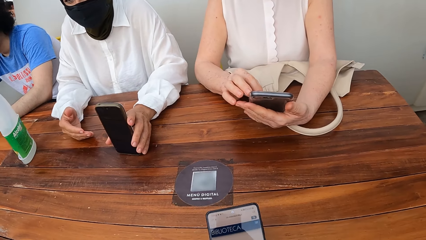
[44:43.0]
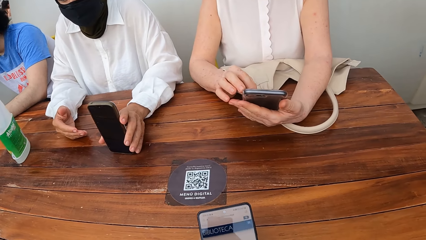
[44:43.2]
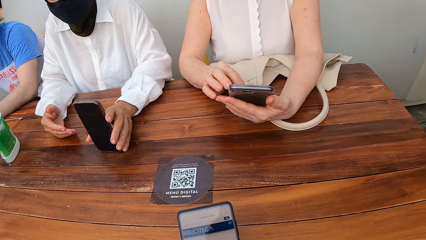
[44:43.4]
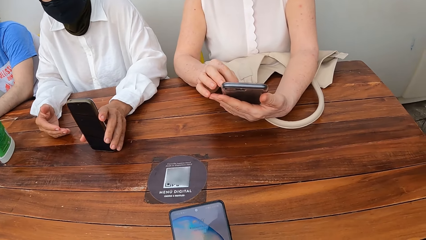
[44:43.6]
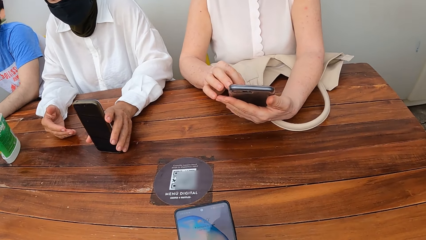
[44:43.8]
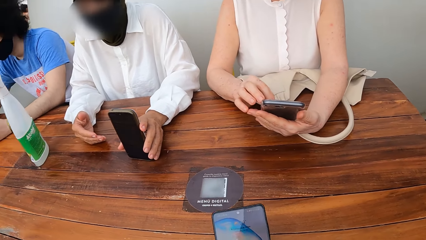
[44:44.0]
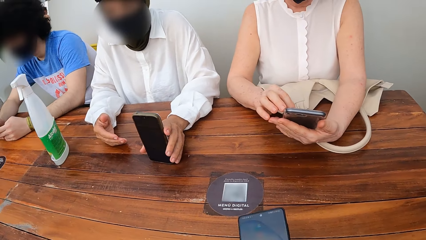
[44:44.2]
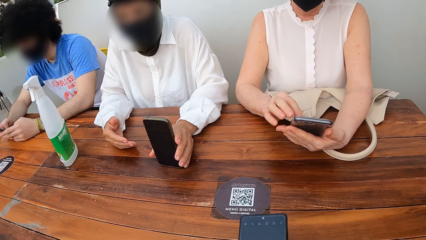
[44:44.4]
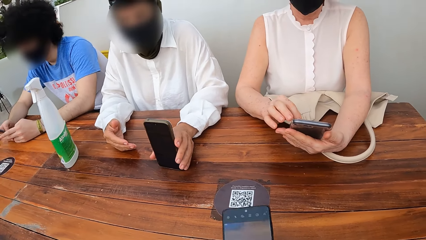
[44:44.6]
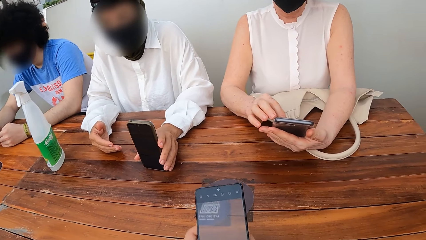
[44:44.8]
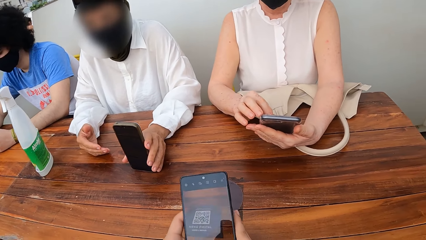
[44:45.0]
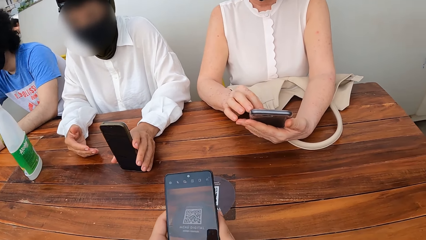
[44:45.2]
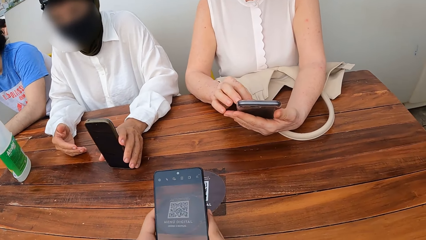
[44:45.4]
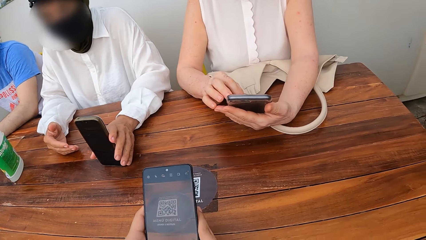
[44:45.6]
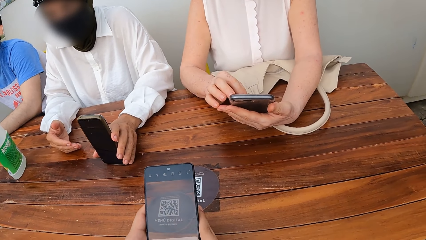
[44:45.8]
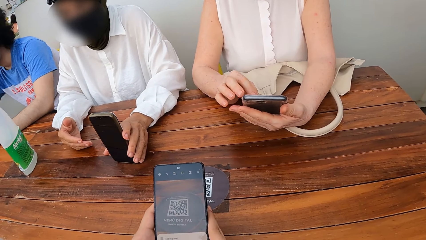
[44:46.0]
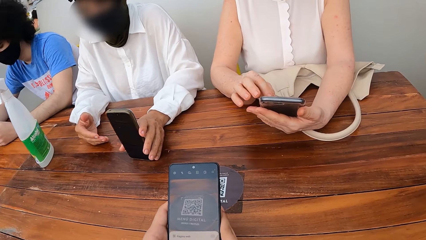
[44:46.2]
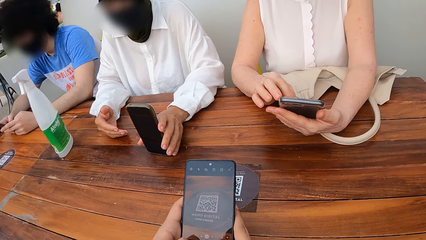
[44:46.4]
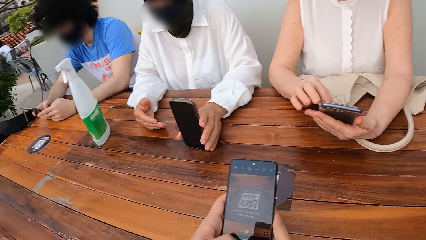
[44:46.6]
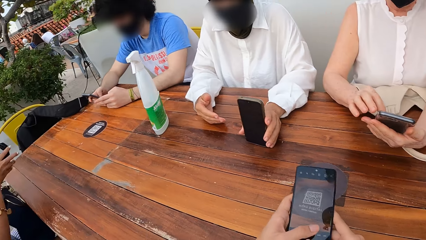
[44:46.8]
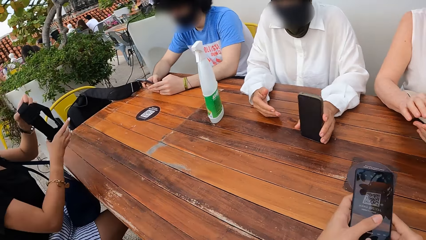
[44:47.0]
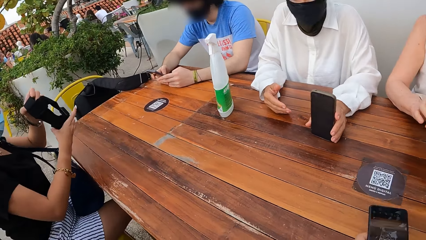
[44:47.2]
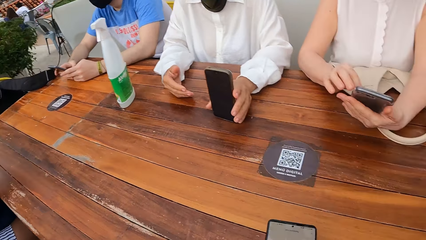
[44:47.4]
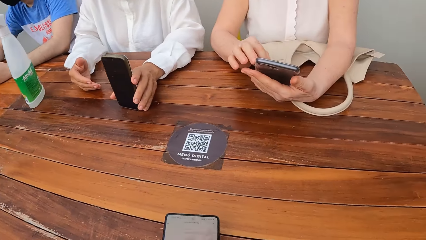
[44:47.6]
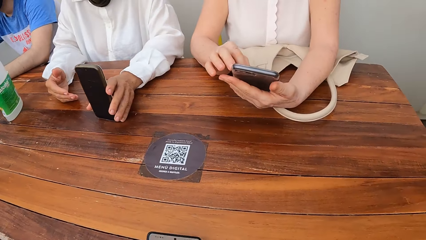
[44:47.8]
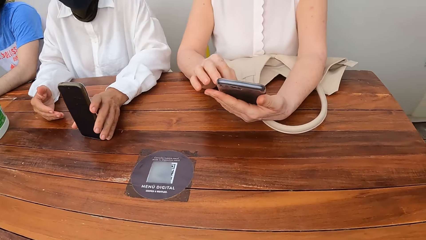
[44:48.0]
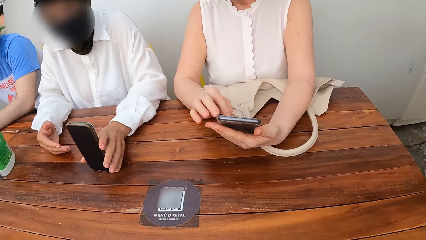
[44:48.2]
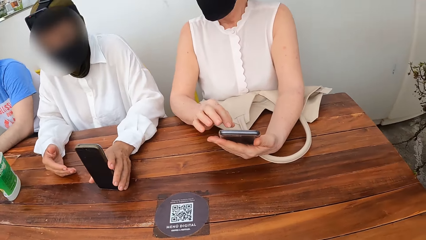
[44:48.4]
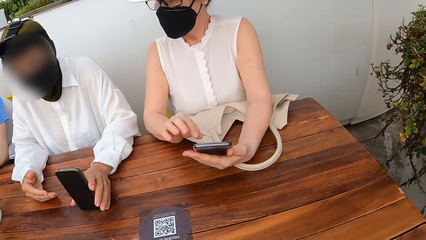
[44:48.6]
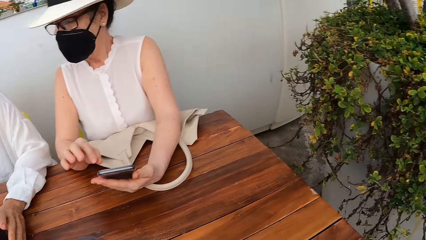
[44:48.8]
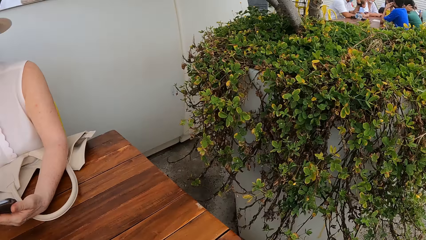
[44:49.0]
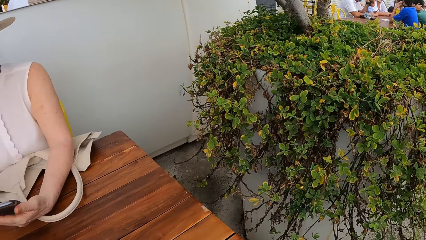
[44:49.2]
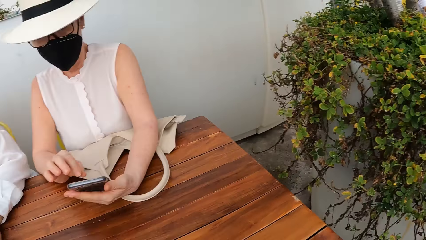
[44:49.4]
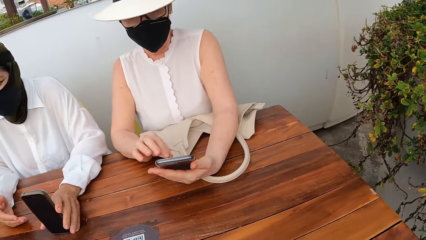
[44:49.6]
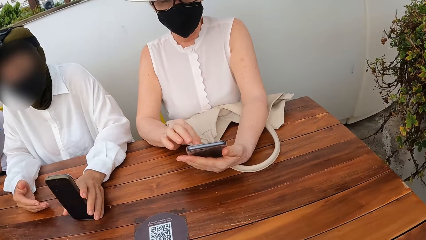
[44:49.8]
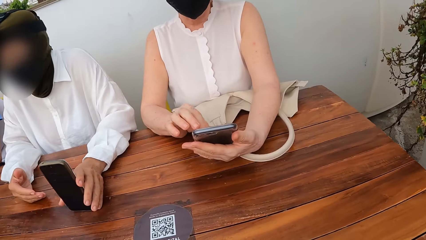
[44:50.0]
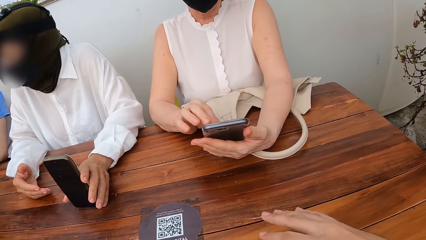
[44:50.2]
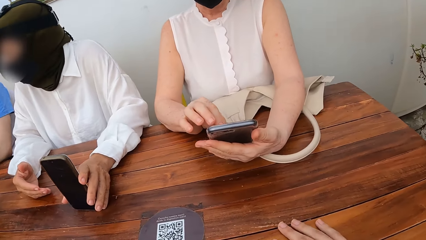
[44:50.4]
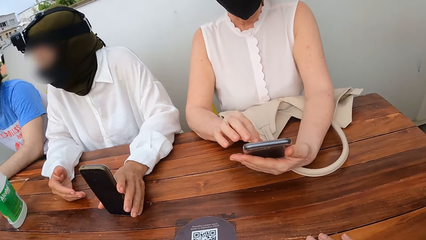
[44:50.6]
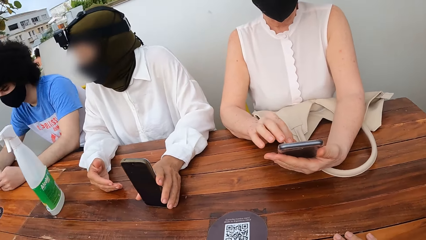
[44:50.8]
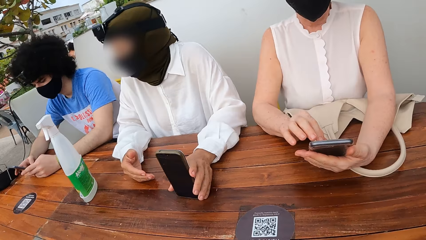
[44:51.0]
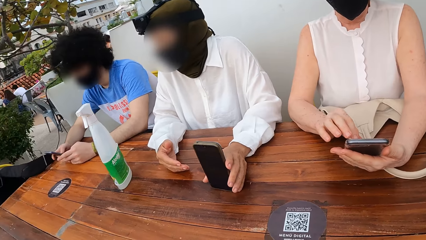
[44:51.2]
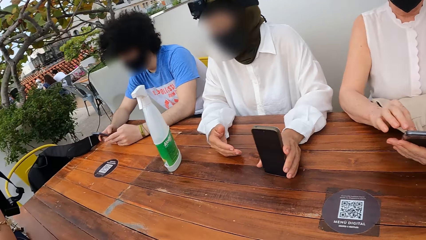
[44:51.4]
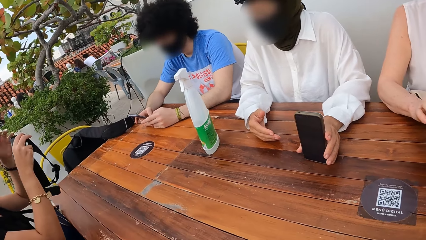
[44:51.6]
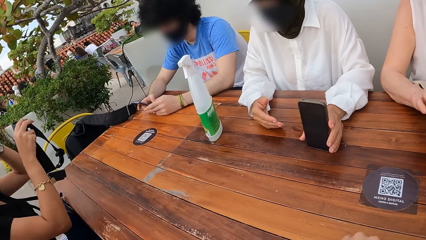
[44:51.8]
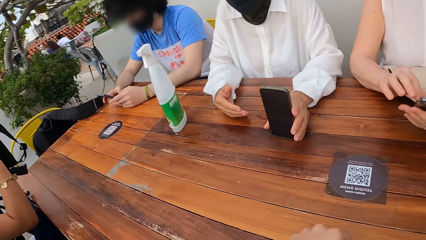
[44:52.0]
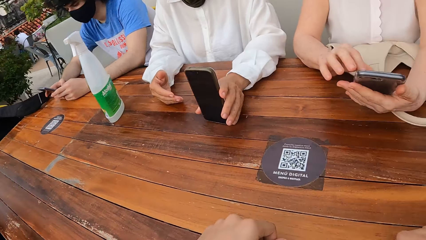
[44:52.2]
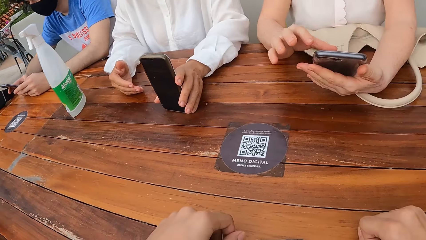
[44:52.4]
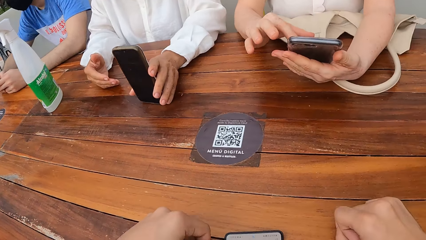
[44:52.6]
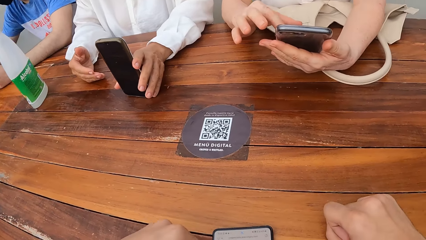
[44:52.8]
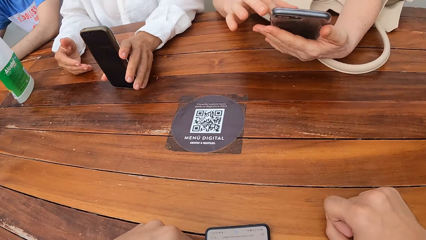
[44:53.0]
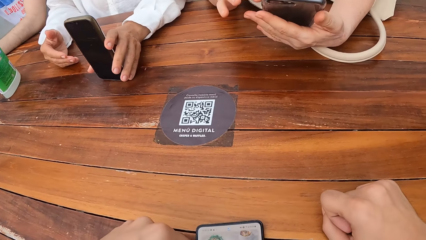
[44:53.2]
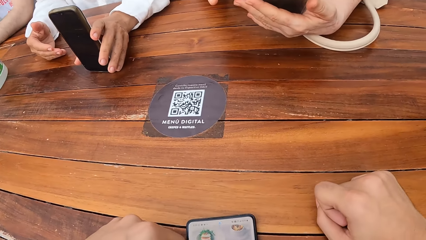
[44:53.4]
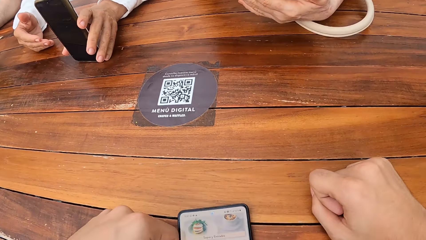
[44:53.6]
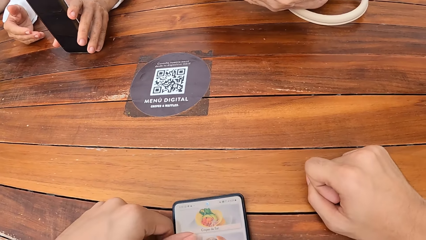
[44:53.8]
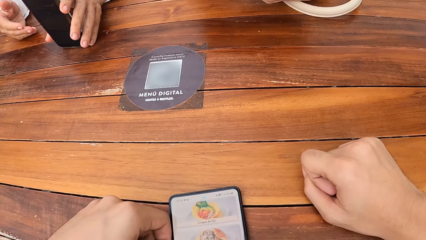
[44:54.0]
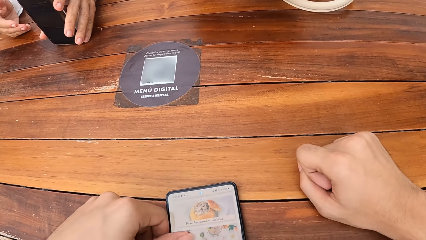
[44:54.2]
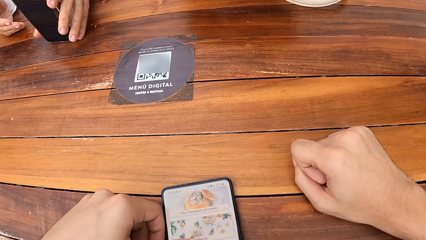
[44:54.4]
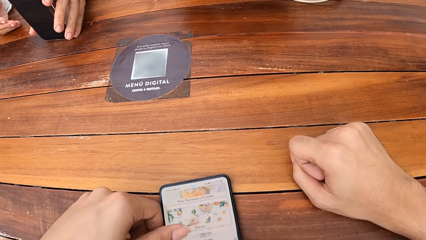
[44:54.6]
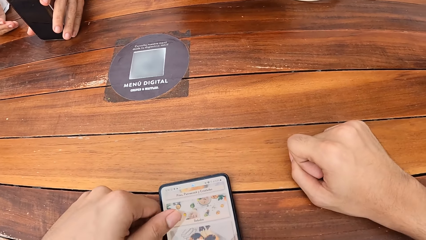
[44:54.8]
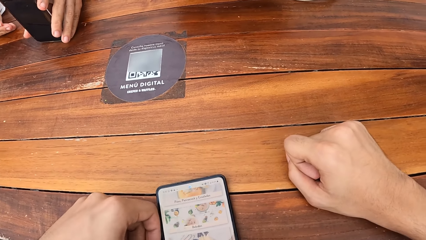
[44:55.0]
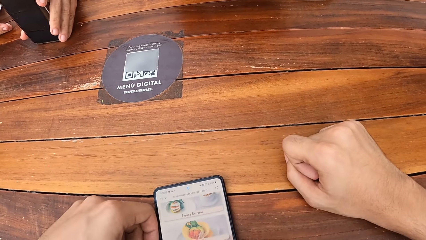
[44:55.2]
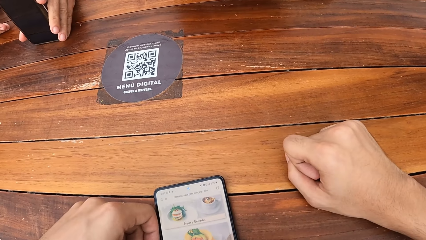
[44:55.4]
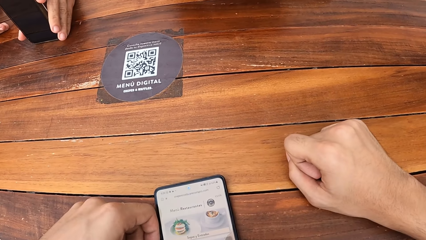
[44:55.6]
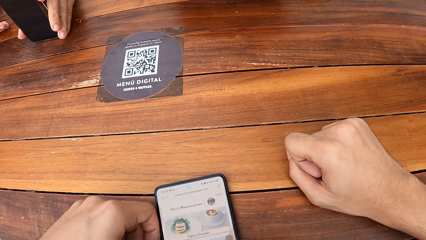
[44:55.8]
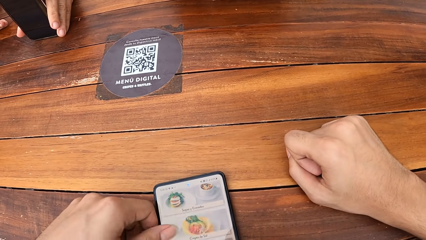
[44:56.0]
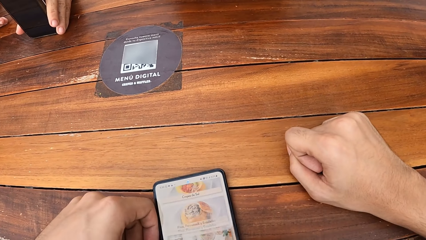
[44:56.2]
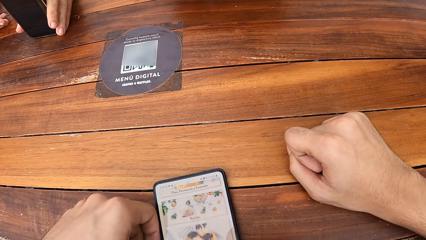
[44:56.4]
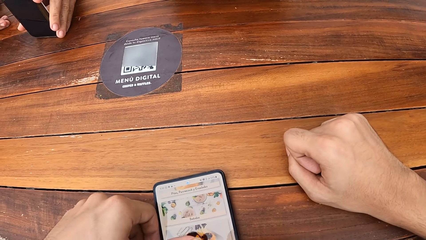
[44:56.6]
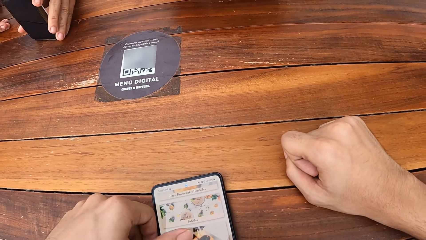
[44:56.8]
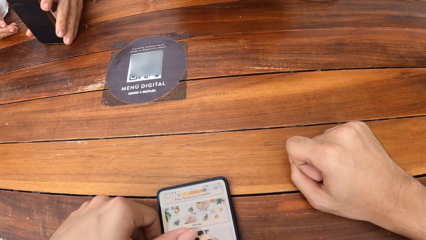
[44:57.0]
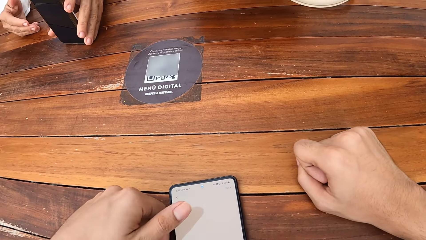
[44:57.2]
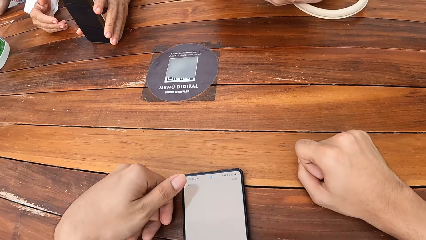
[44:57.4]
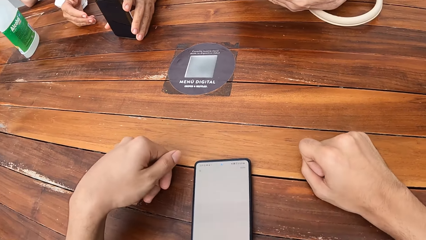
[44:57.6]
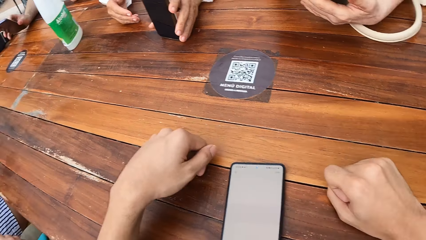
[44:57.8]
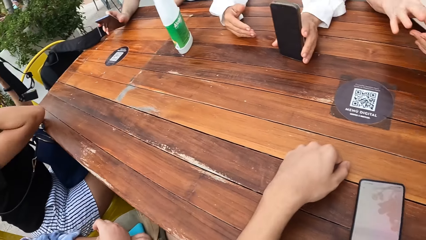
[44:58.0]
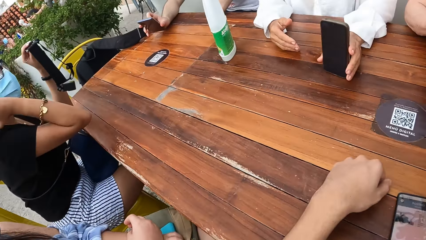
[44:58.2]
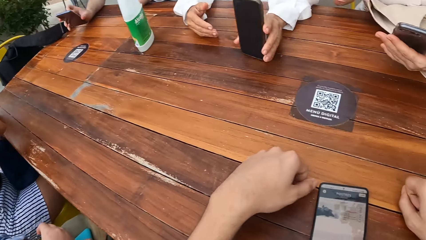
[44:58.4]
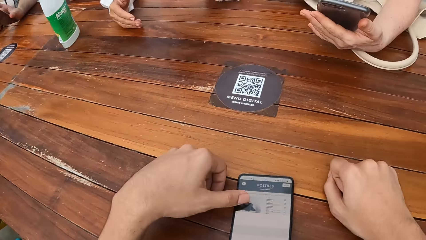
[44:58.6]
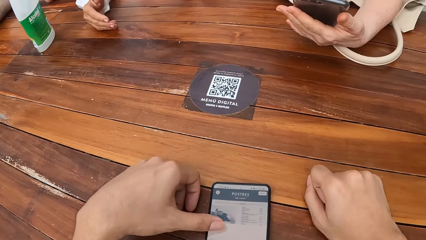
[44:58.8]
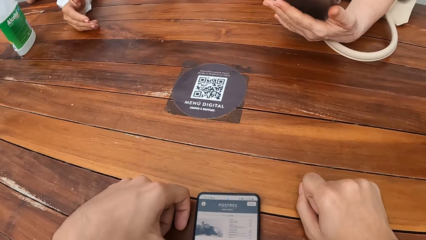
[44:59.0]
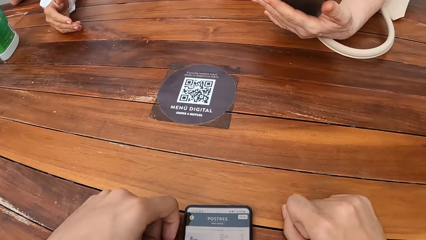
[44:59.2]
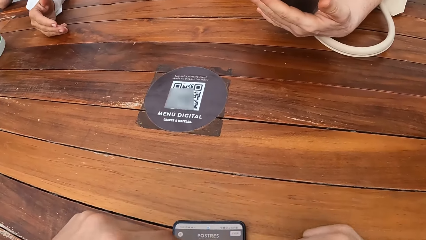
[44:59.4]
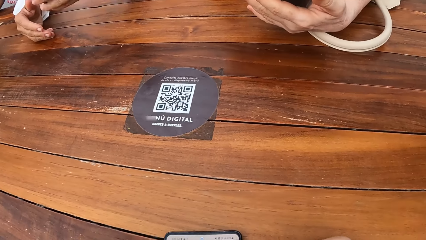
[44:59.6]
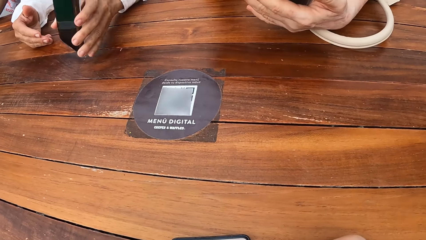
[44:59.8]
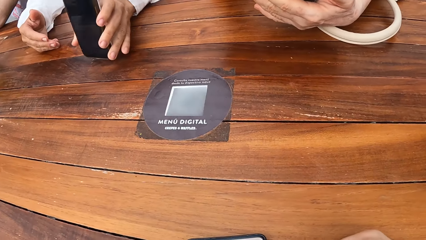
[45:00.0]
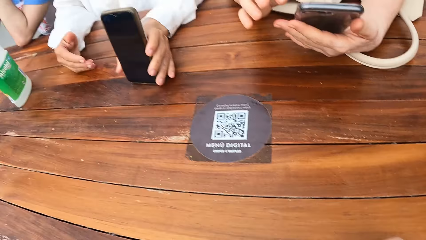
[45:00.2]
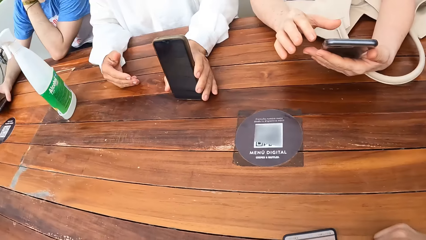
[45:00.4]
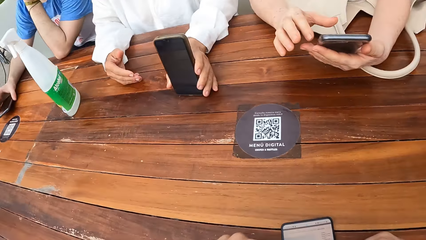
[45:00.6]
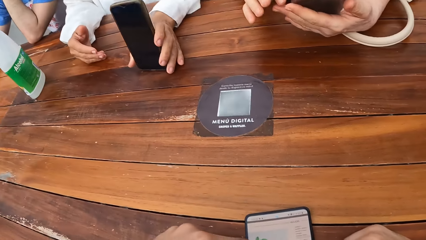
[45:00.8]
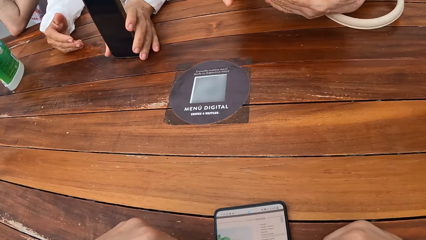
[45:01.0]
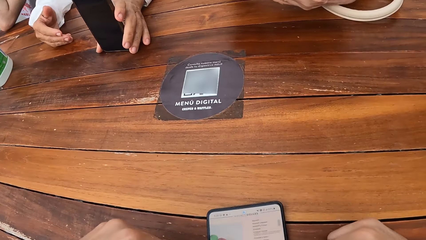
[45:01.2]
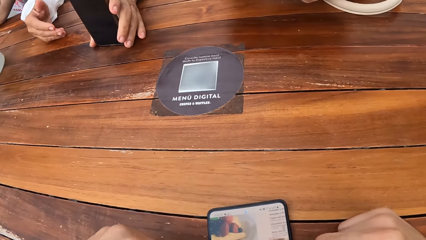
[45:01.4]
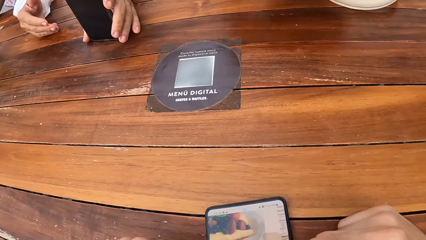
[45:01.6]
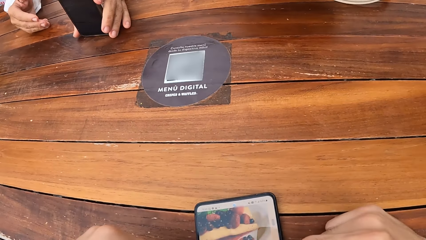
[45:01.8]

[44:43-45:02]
The camera wearer scans a menu on a table. She looks around a restaurant. She looks at people. She moves her hand on the table. She looks around the restaurant. She operates a mobile phone. A lady adjusts the mobile phone on the table. The camera wearer looks around the restaurant. She operates the mobile phone.
